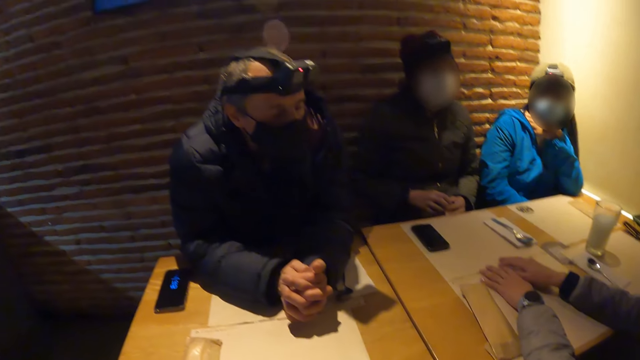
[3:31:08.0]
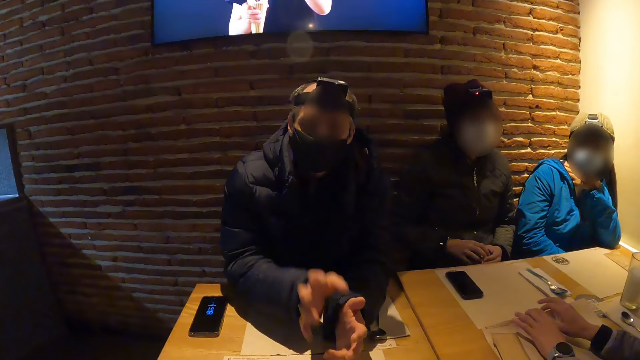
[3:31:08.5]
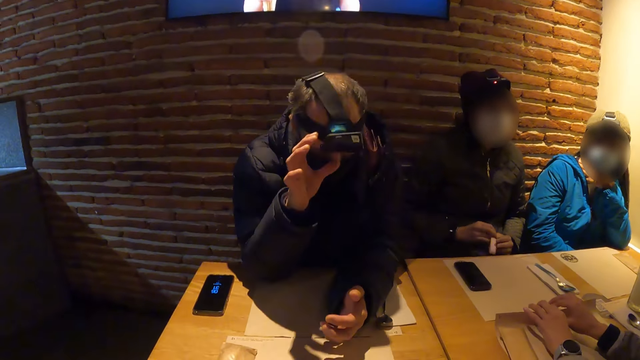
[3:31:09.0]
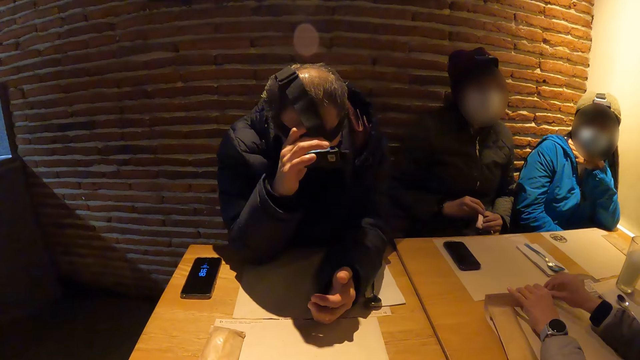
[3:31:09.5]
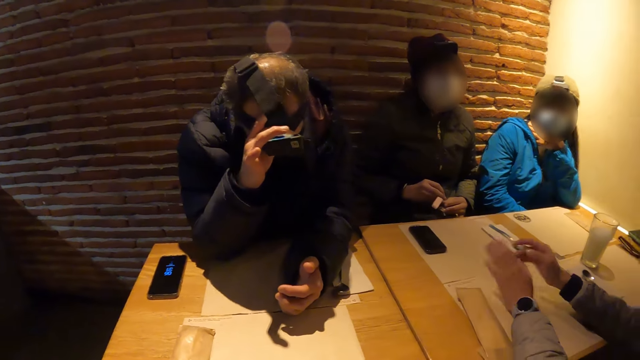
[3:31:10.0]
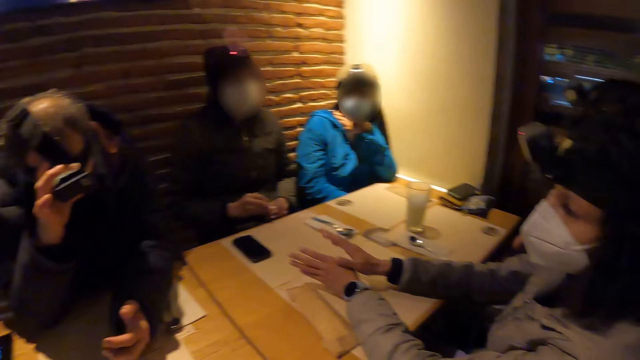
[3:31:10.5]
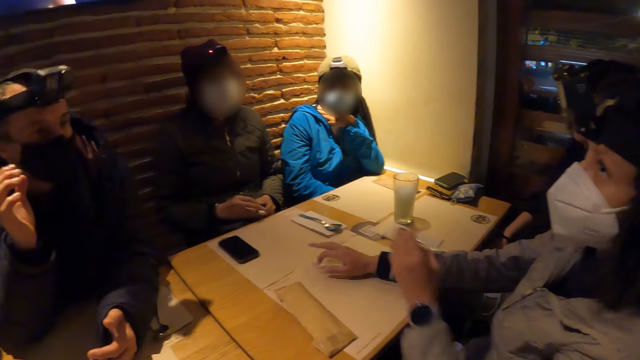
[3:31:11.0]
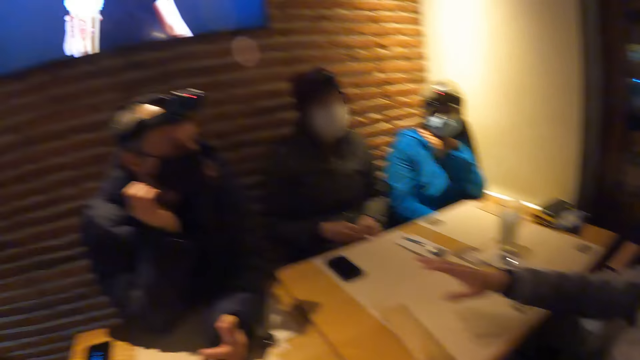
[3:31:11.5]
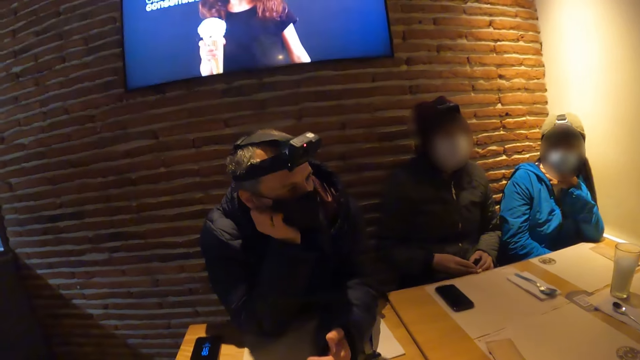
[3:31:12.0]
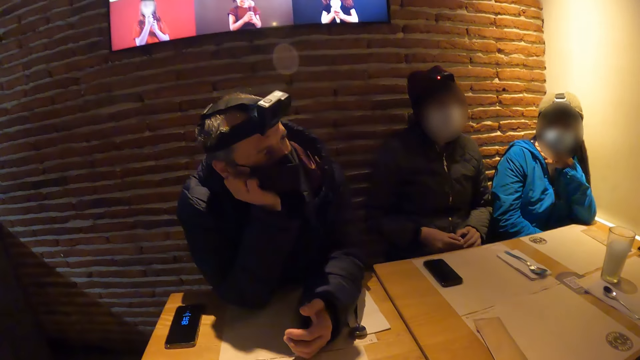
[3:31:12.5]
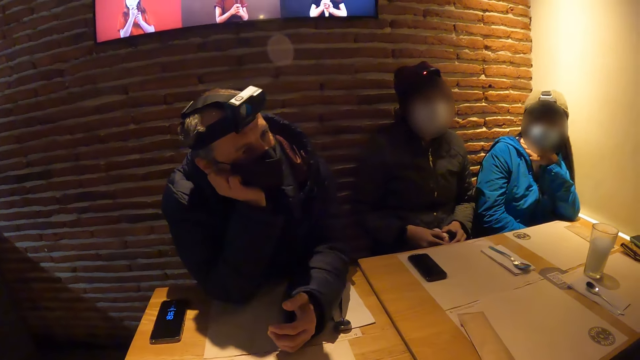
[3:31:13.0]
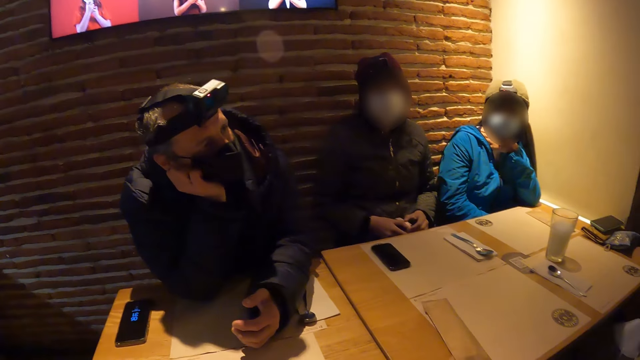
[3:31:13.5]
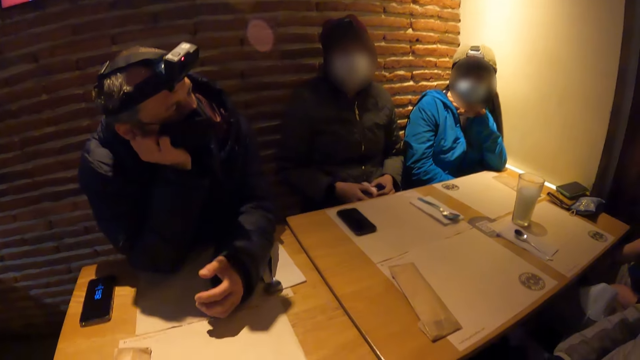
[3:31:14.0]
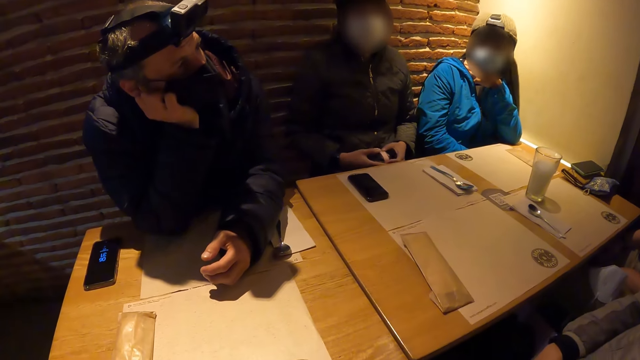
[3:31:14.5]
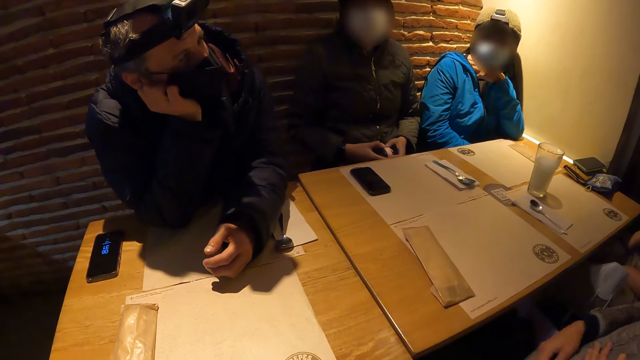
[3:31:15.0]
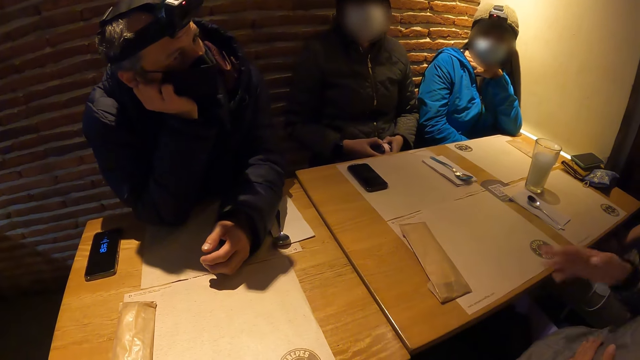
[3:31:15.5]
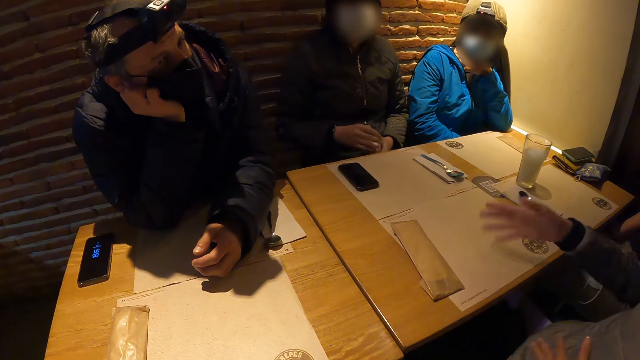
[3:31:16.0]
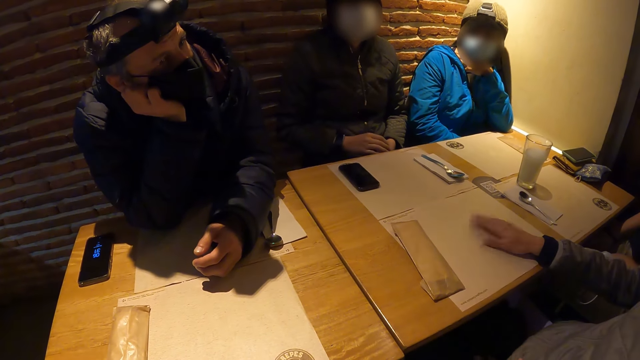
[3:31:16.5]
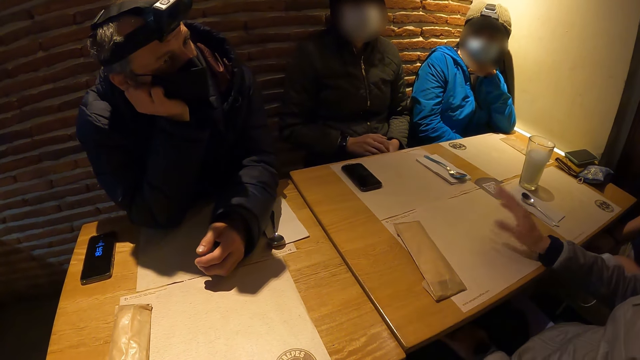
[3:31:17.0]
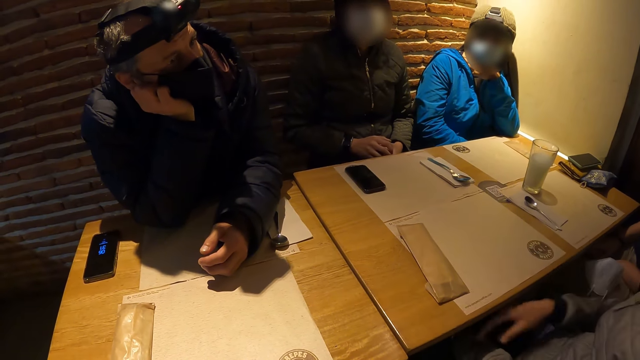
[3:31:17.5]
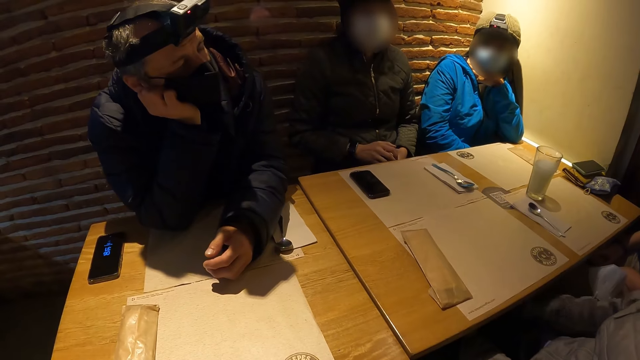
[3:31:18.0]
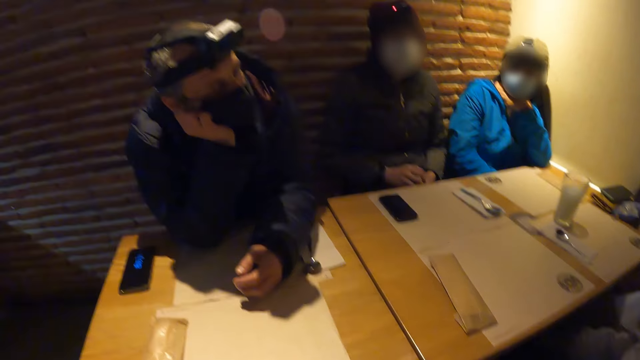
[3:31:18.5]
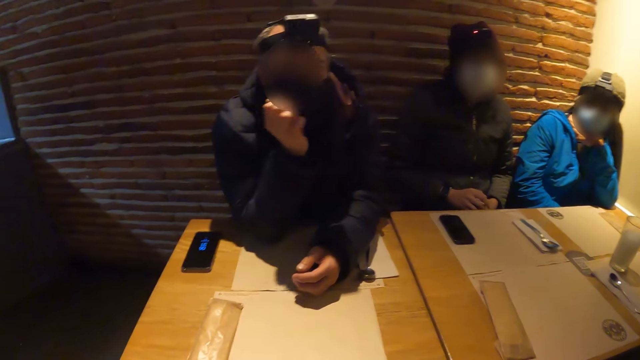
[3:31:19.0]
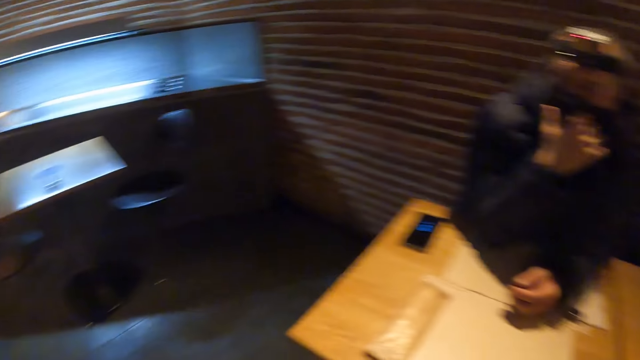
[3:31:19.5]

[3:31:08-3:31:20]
The woman hits both hands on the table. The camera wearer looks around. The man adjusts his camera with his right hand. A person looks on the television. The man holds his cheek. The woman converses with the man and the other women. The person gestures, puts a hand on the table and puts the hand under the table. The man shakes his head.

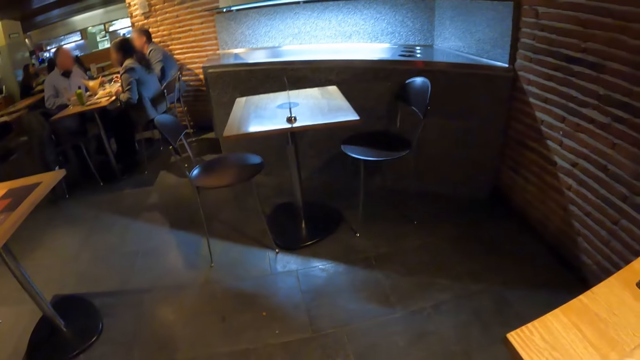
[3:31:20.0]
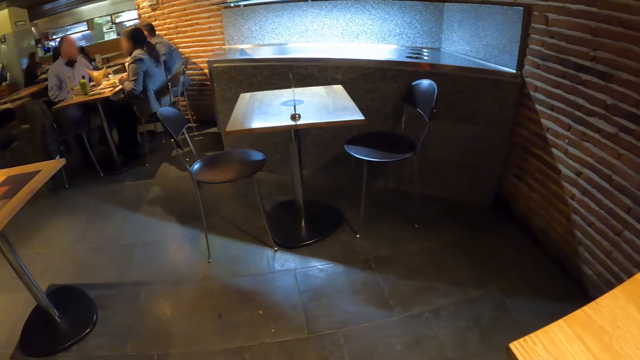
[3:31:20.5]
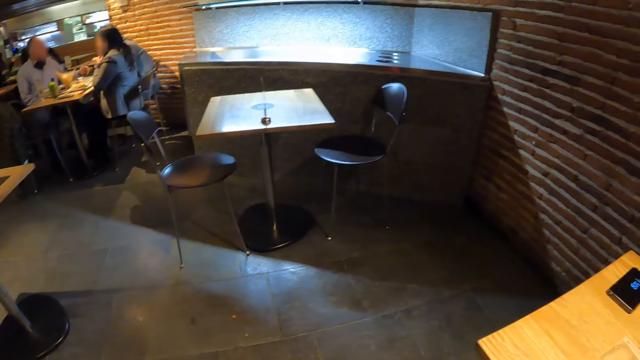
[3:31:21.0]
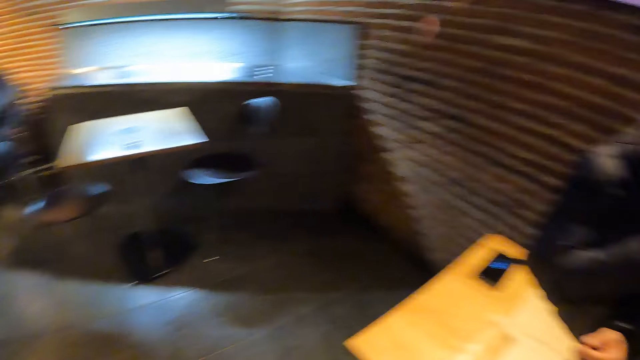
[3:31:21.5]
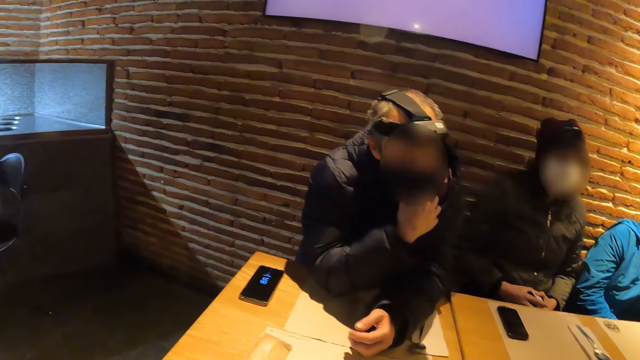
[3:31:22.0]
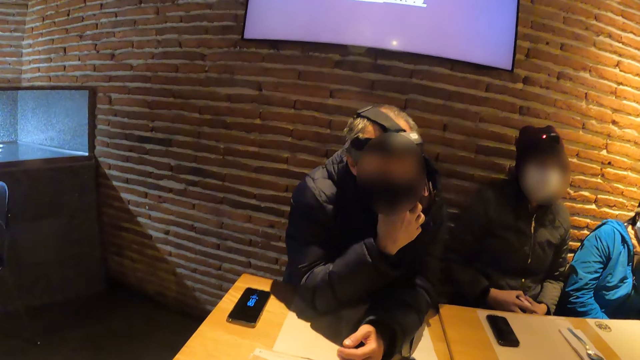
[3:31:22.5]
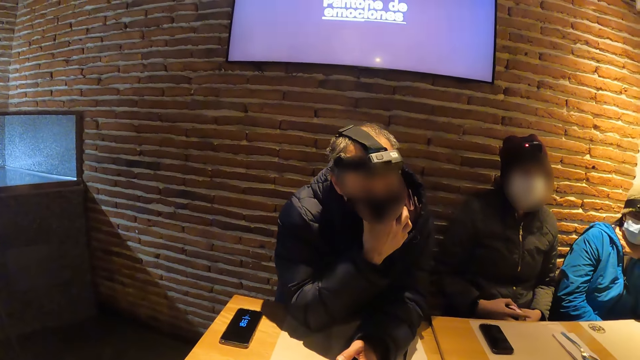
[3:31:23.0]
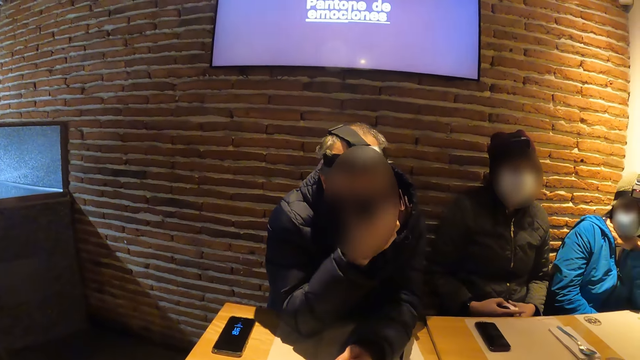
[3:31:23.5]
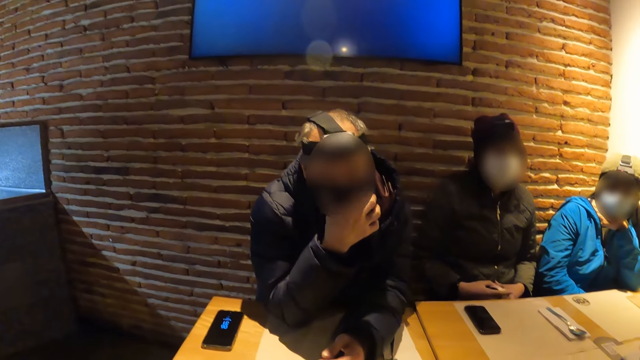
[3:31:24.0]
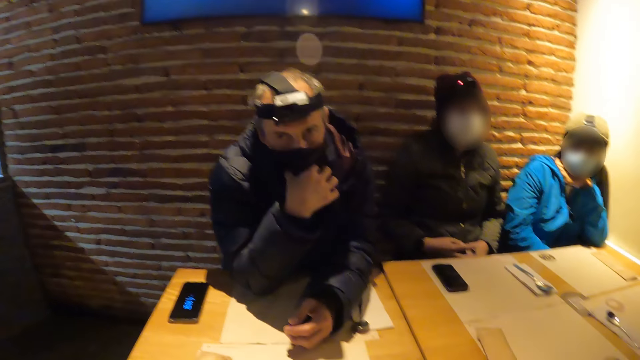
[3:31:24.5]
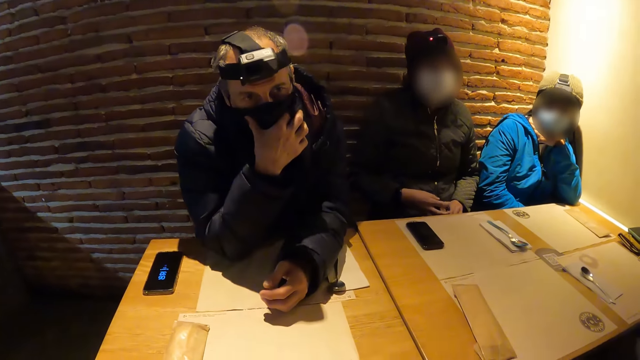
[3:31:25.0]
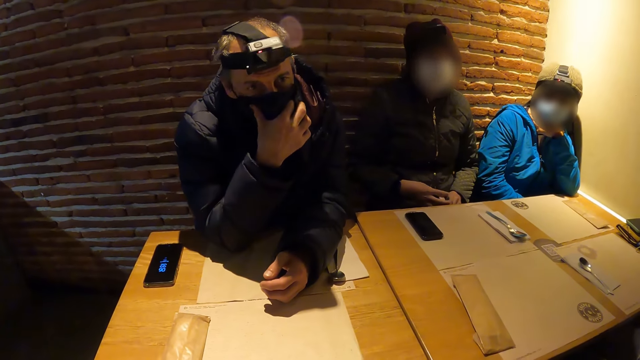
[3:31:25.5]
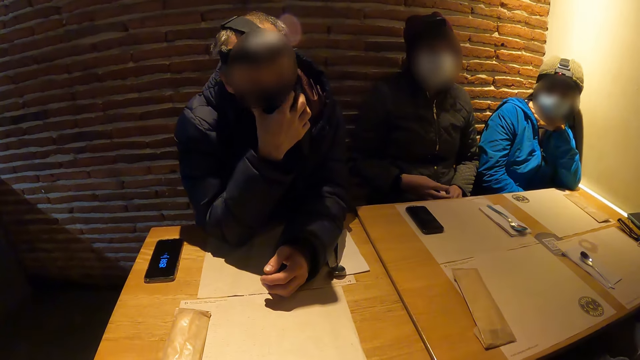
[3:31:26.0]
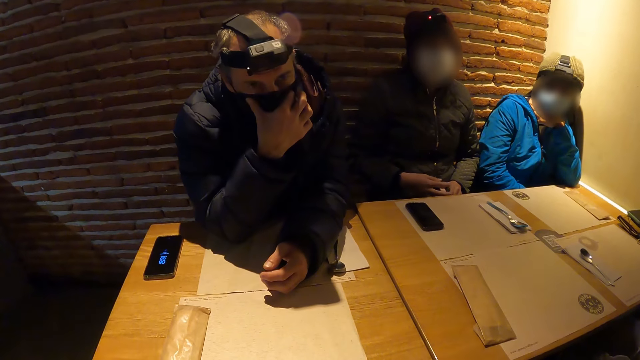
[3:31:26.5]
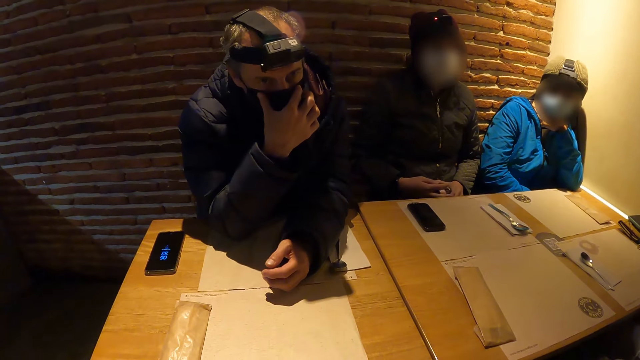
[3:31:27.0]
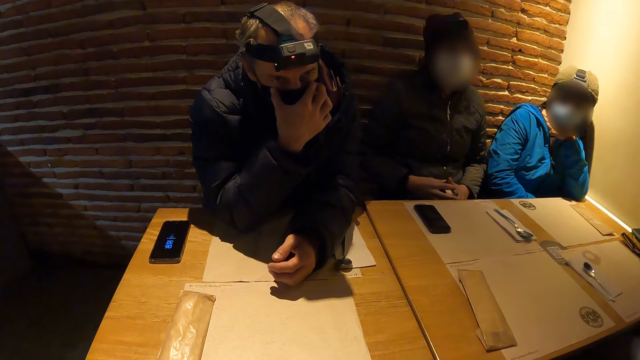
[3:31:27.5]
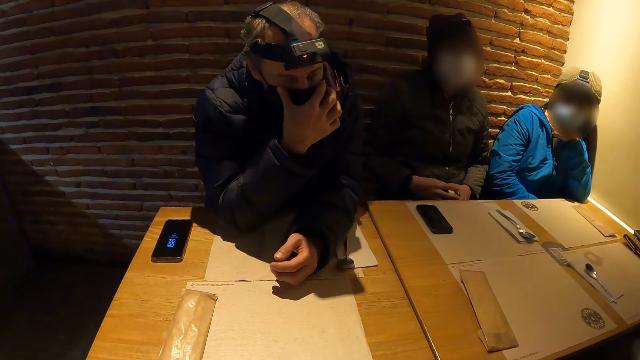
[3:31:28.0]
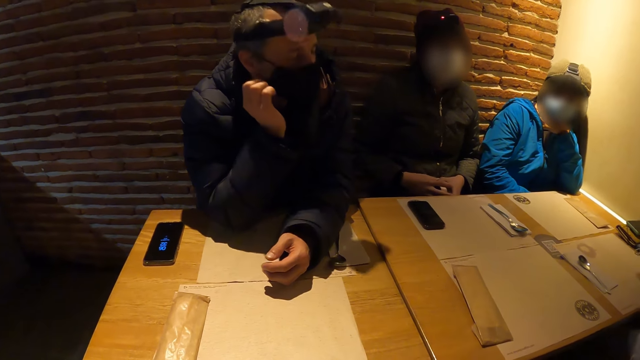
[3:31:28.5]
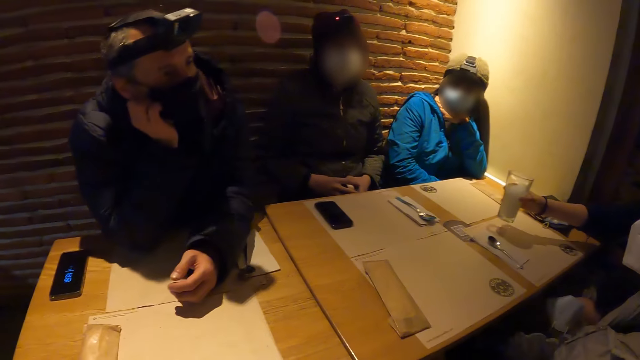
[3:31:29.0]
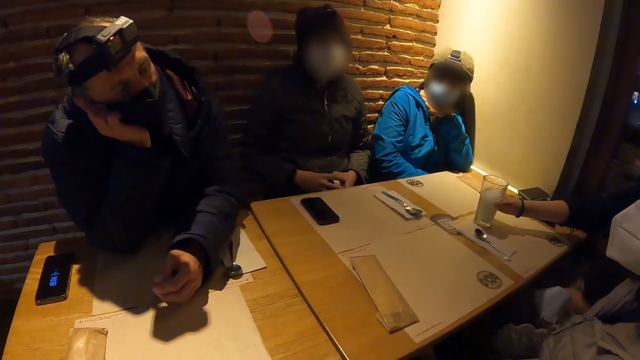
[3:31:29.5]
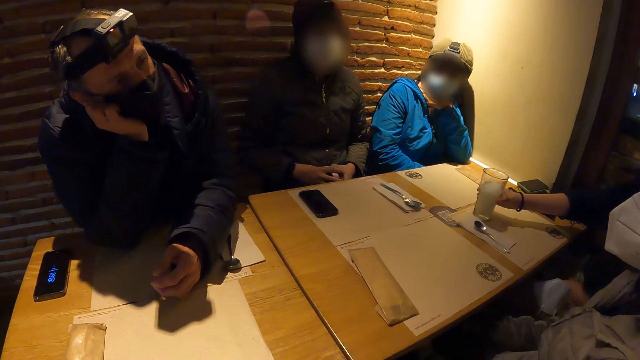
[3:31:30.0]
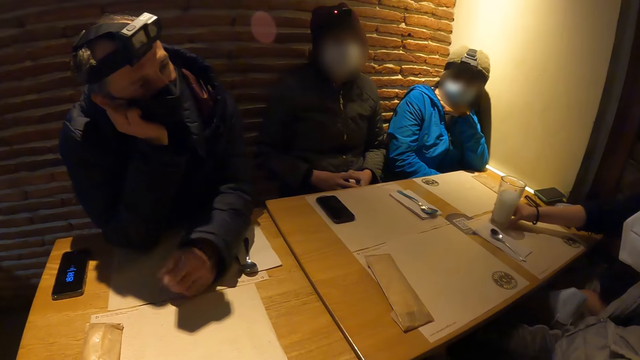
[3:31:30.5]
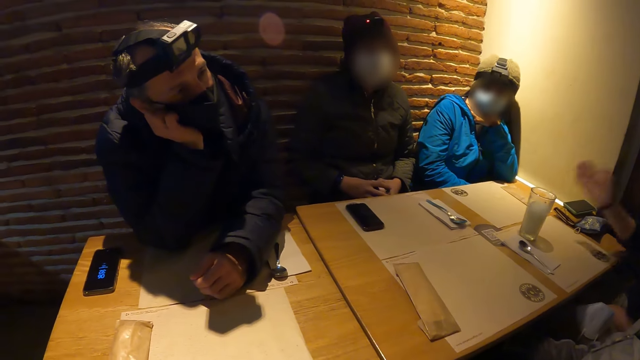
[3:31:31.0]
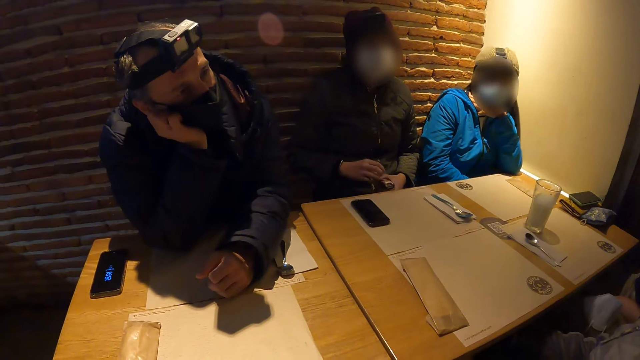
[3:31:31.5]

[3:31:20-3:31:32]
The man touches the face mask. The camera wearer looks at a group of people at a table. Three persons sit in the restaurant near the counter. One person holds their chin. The camera wearer looks around. The man adjusts his face mask with his right hand. He holds his cheek. Another man drops the cup on the table with his right hand. The first man converses with the woman.
